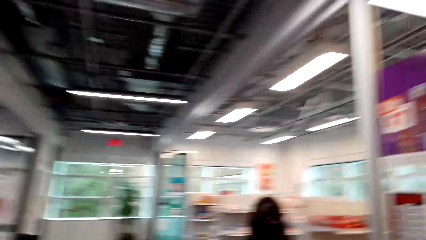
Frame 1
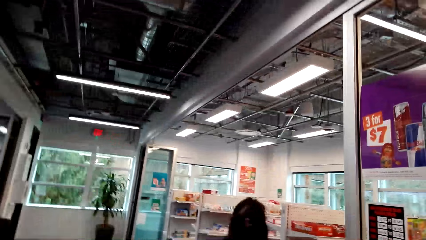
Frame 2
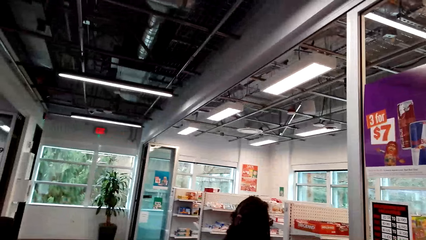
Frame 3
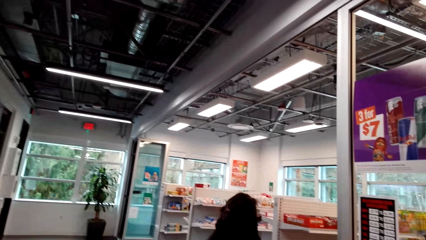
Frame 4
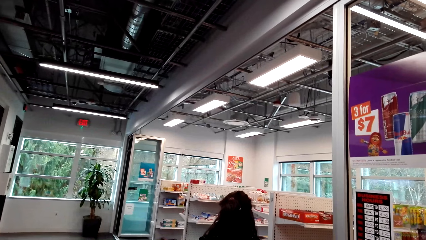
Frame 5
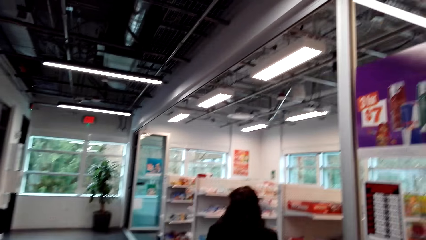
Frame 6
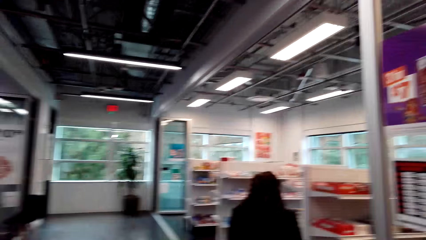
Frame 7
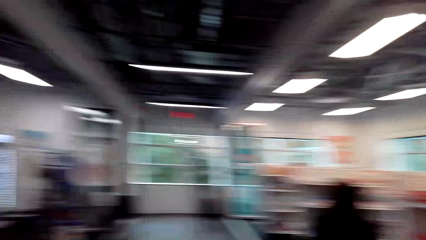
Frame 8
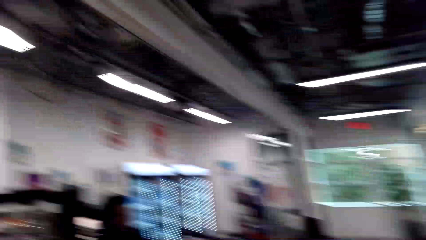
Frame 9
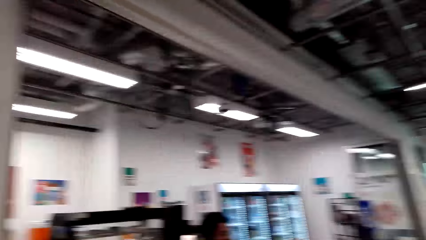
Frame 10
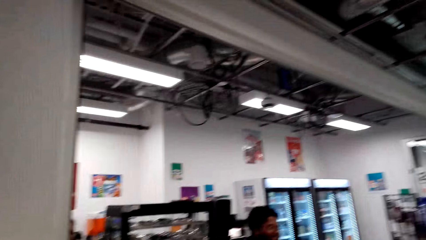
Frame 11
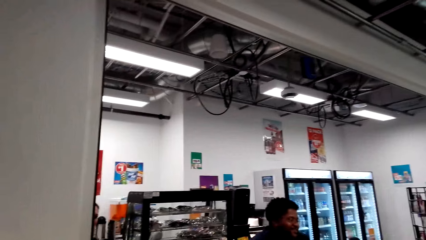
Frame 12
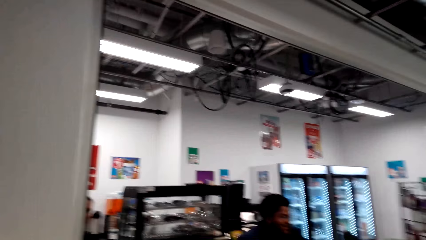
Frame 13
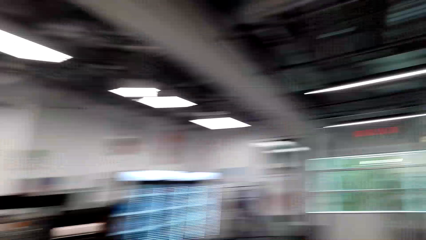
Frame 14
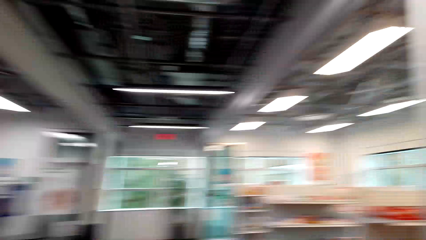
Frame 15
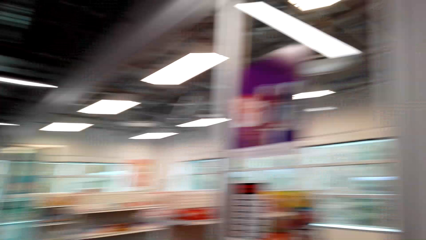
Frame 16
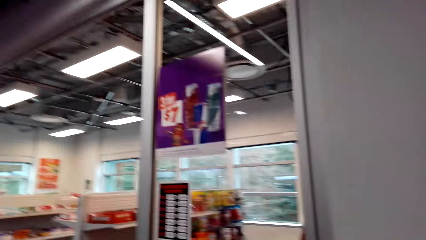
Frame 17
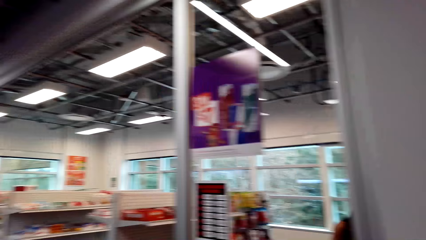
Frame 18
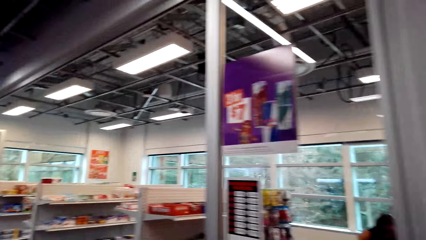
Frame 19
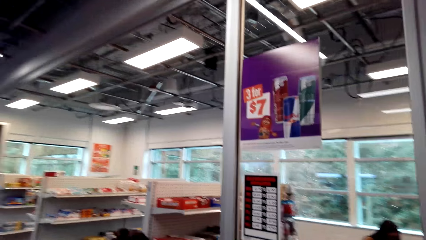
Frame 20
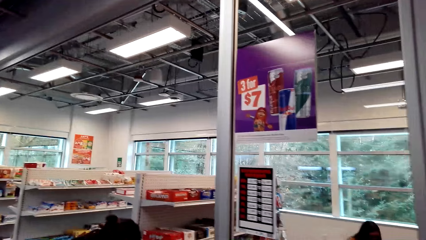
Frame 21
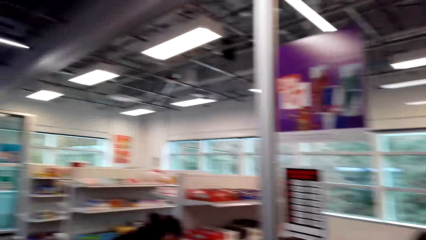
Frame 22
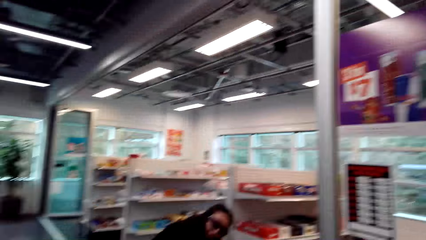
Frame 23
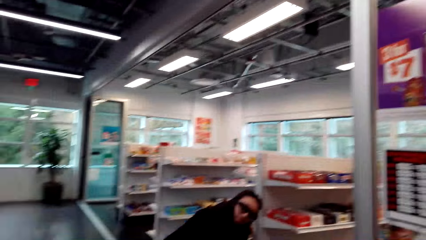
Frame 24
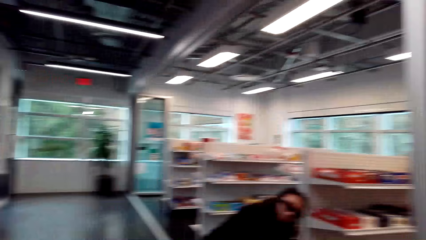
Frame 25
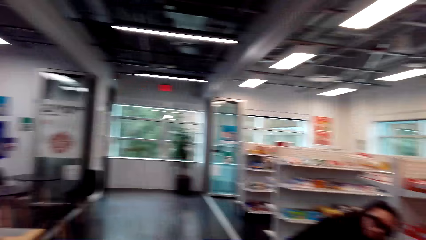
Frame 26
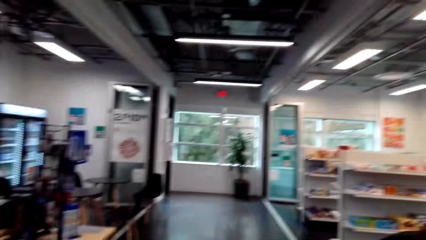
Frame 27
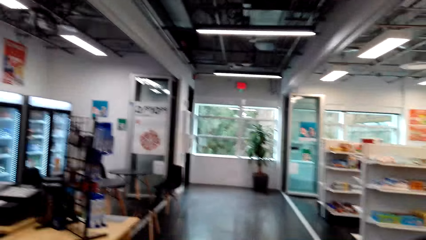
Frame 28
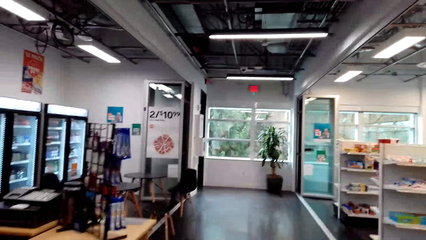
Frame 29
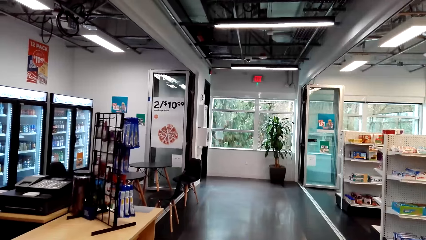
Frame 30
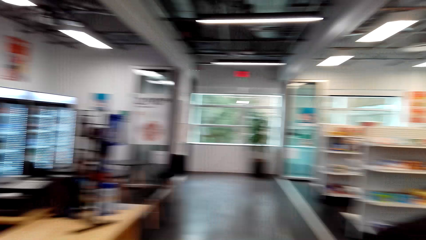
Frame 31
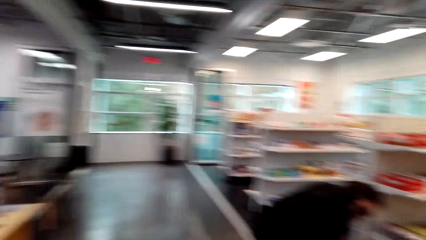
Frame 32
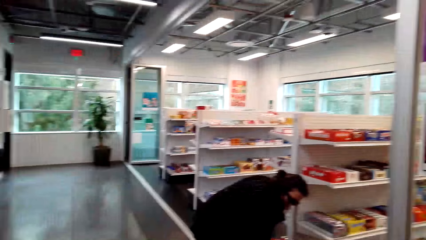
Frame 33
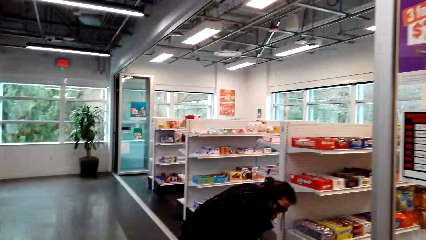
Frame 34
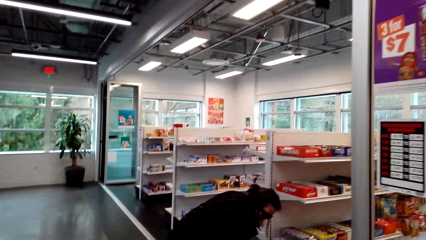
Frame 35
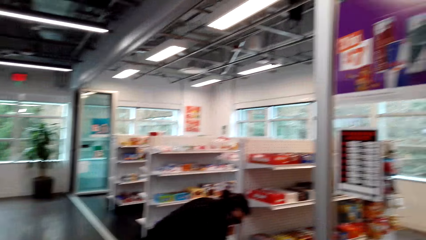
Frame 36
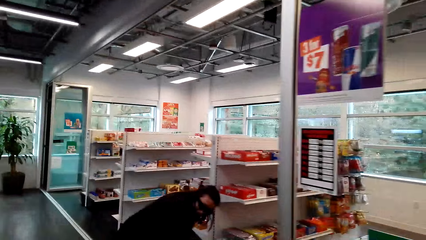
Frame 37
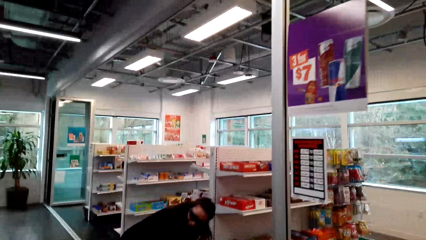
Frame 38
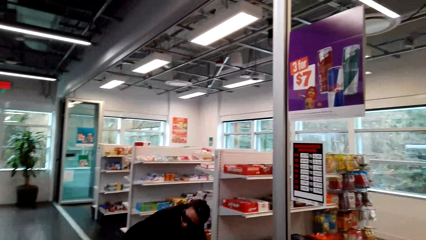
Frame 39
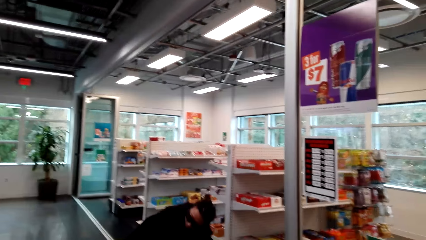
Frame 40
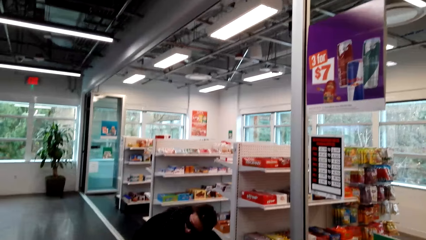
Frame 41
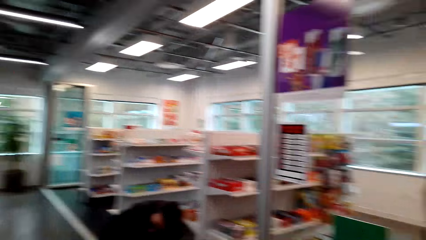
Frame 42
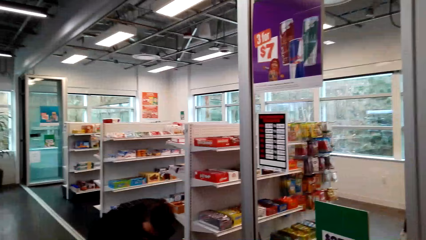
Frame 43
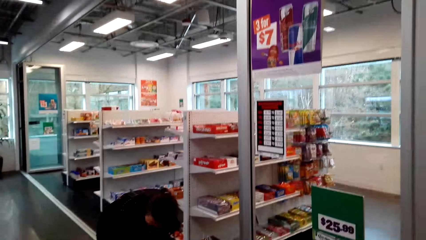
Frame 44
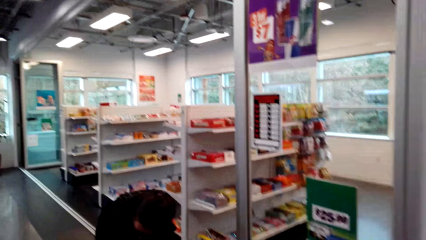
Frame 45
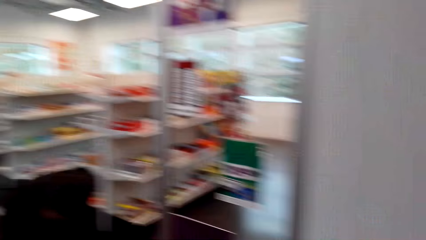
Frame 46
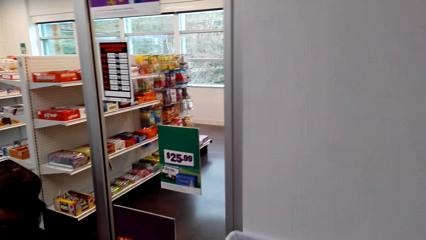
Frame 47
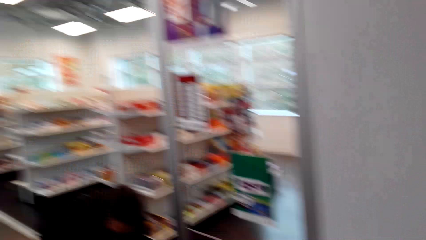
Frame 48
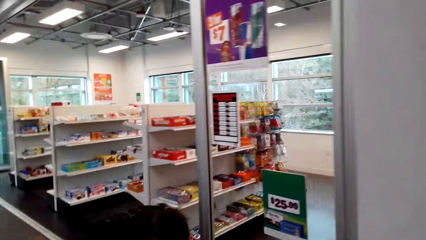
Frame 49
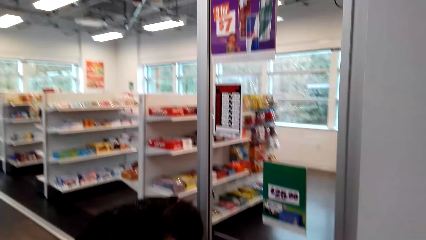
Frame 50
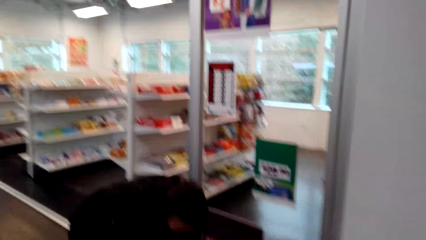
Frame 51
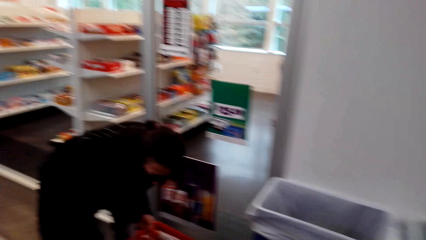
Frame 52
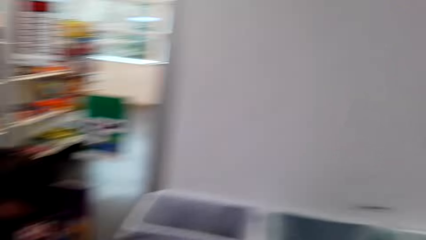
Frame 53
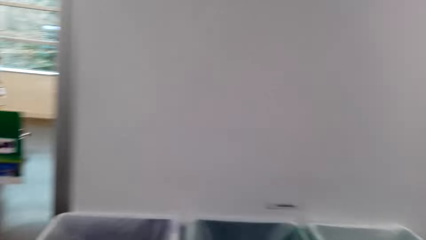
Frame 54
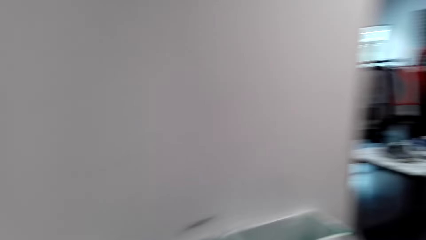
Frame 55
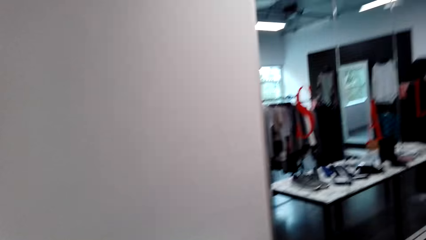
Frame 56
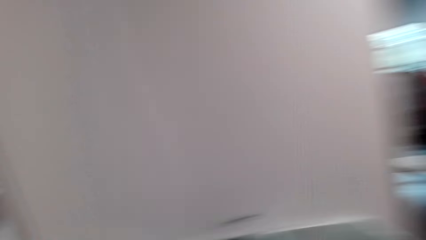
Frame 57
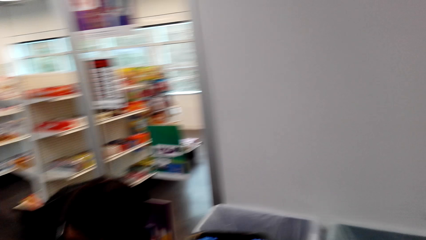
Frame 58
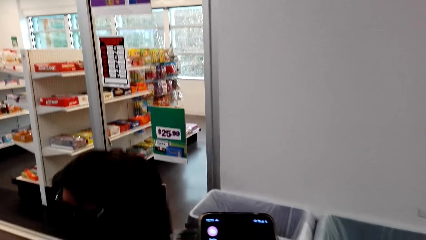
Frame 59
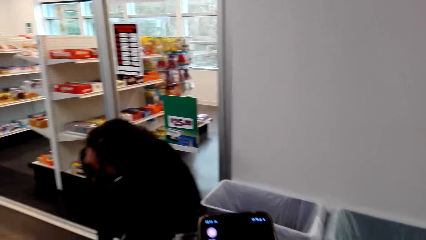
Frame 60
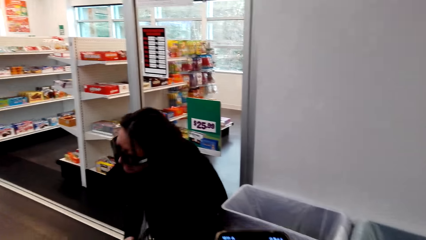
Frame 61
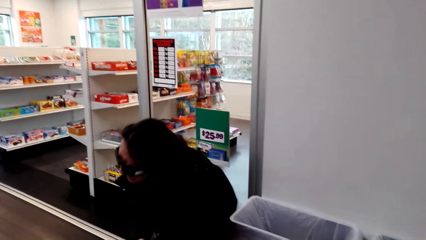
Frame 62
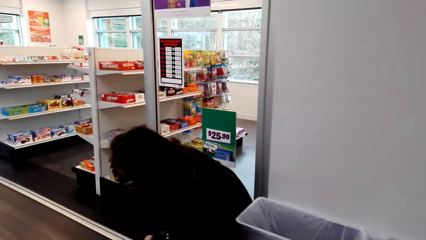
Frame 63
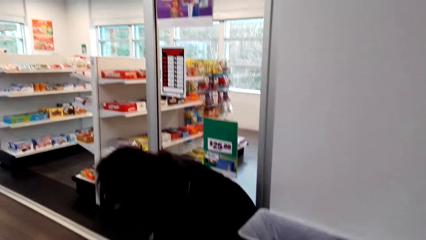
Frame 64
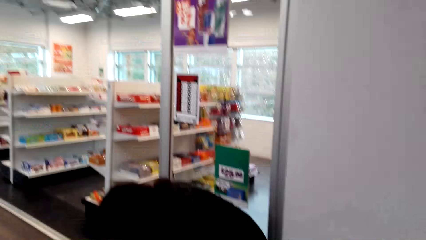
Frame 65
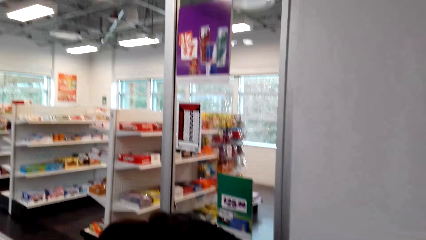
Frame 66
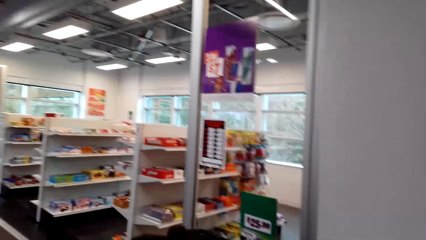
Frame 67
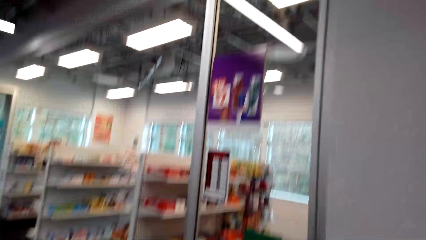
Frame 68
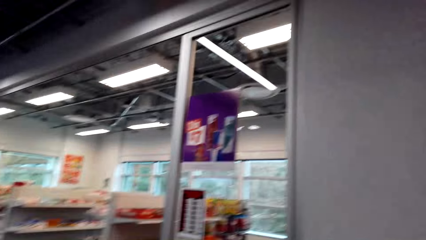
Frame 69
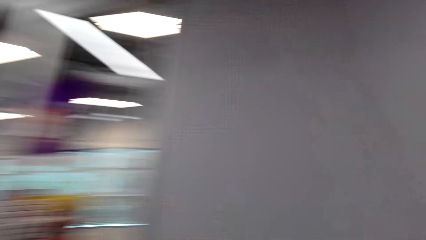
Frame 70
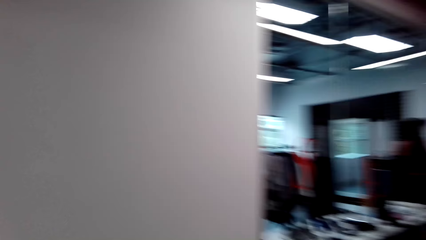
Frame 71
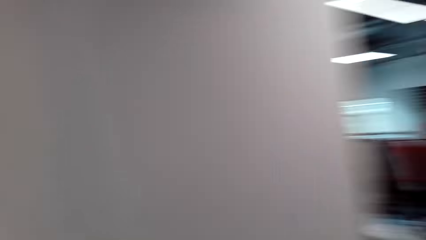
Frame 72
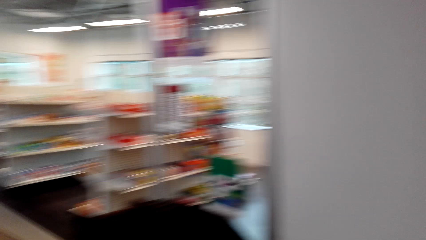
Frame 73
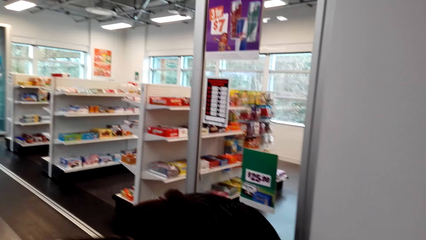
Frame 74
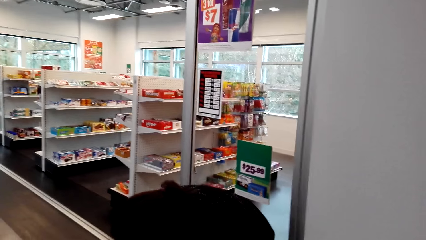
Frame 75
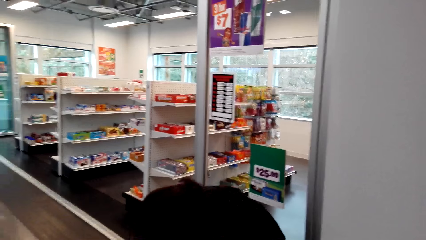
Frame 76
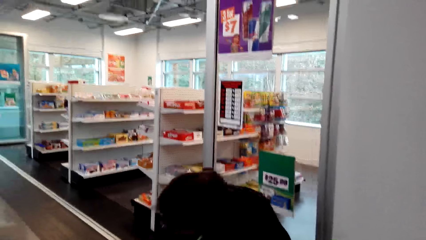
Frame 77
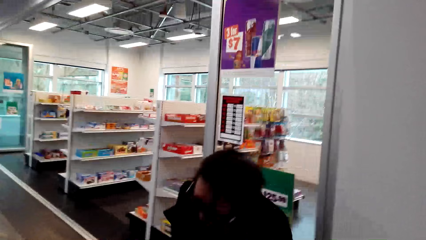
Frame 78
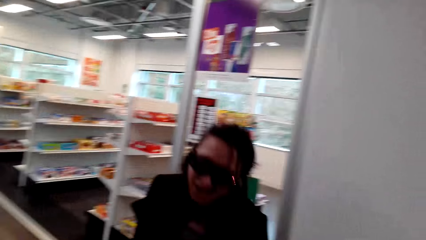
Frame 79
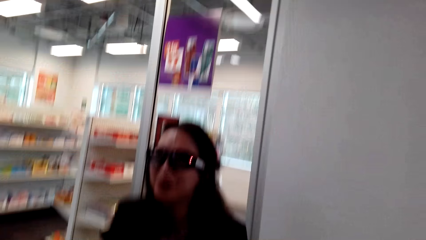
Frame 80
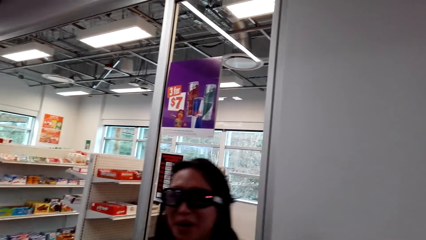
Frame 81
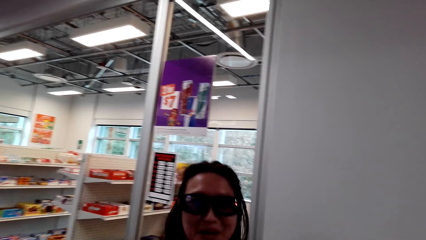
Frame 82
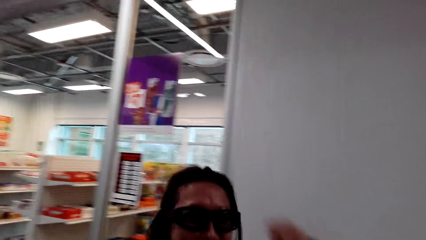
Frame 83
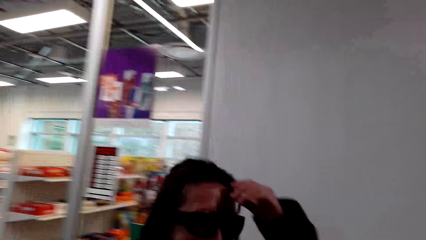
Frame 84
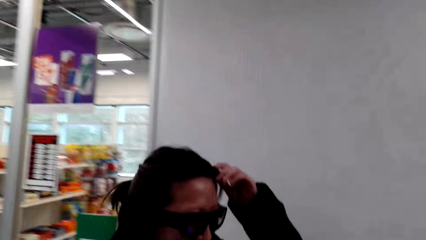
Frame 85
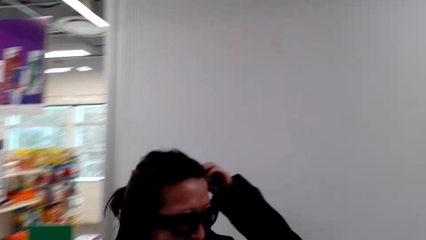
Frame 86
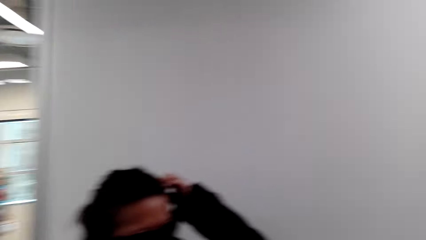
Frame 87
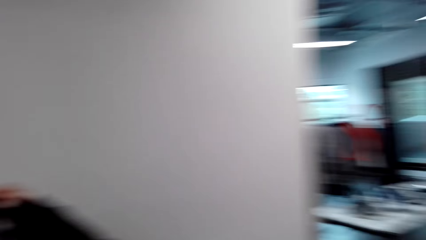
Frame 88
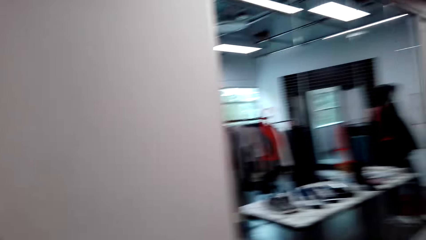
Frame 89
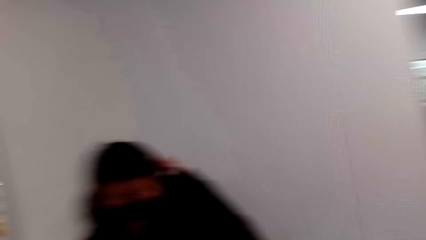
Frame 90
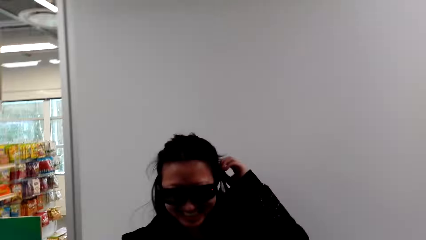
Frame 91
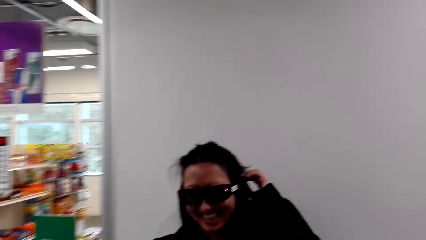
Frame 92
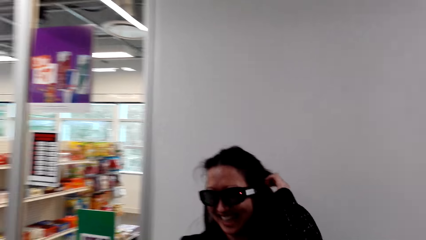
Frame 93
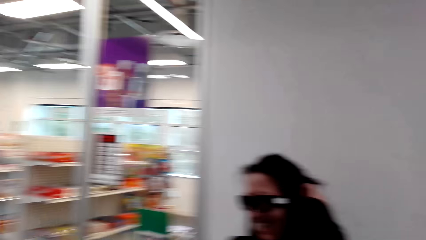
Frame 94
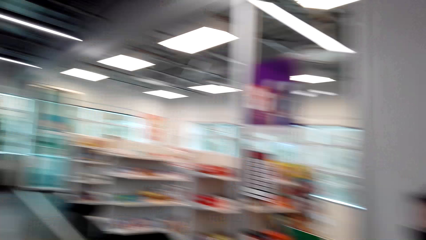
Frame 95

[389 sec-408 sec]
The camera wearer stares at a man and speaks to the man. They stare at a woman. They stare at the man. They stare at the shop. The woman speaks to the camera wearer. The camera wearer speaks to the woman. The woman touches something. The woman speaks to the camera wearer. The camera wearer speaks to the woman and laughs. They use a mobile phone. They speak to the woman. They stare at the woman. The woman speaks to the camera wearer. The woman touches the hair with the left hand. The camera wearer laughs.
